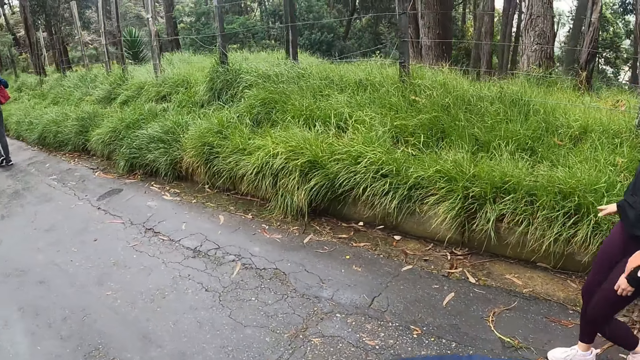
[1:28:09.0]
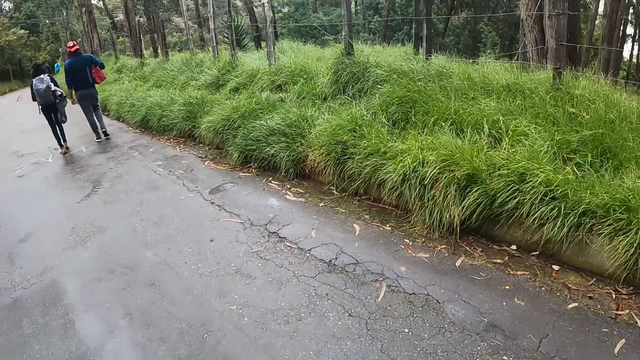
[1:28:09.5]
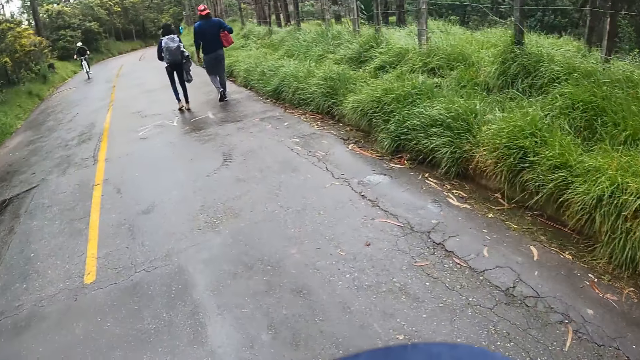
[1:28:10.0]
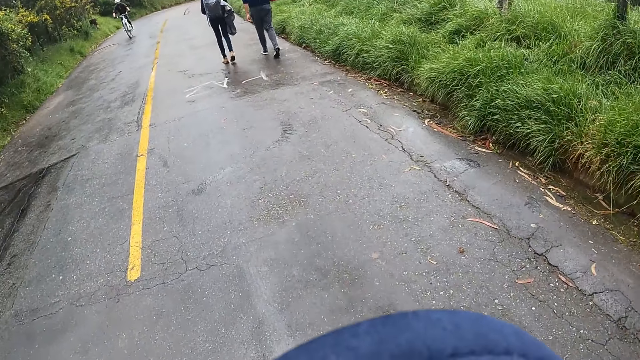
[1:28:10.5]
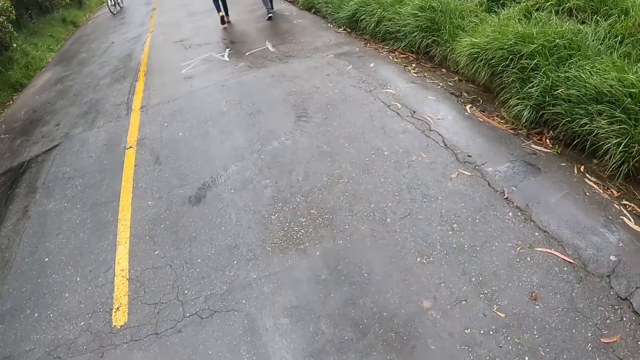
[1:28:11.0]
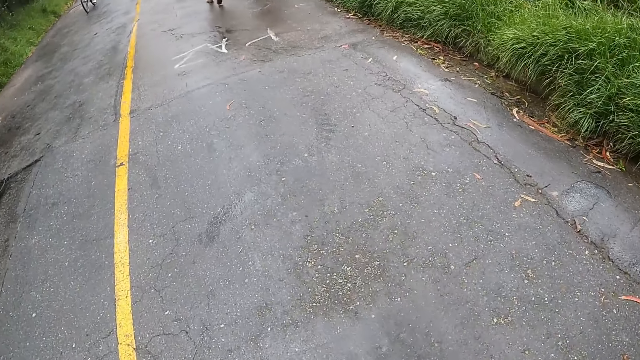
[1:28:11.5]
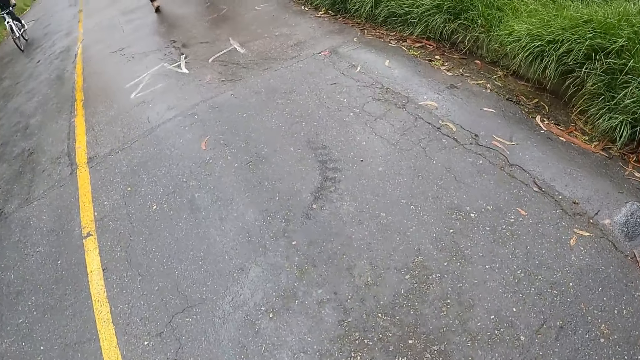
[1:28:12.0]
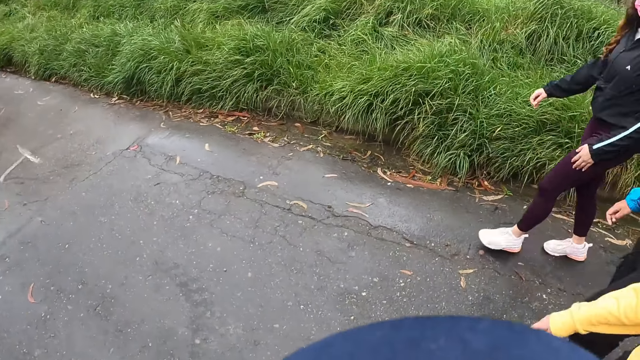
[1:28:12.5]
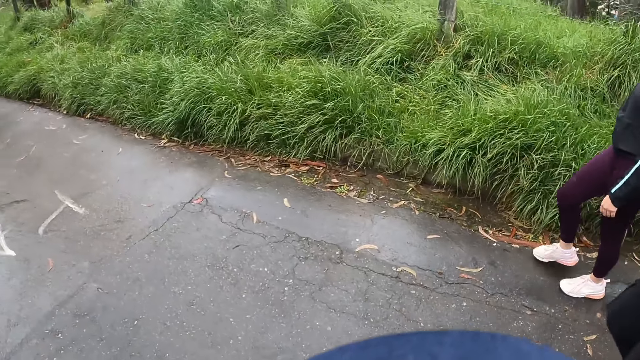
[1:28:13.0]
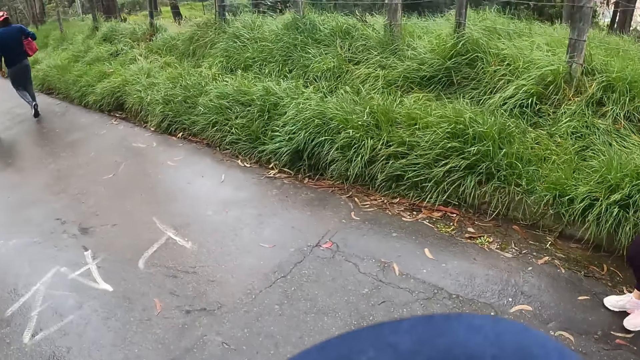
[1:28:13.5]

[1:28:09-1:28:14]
A lady moves her hands.

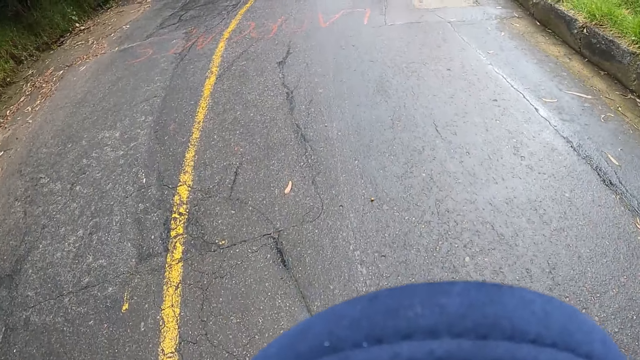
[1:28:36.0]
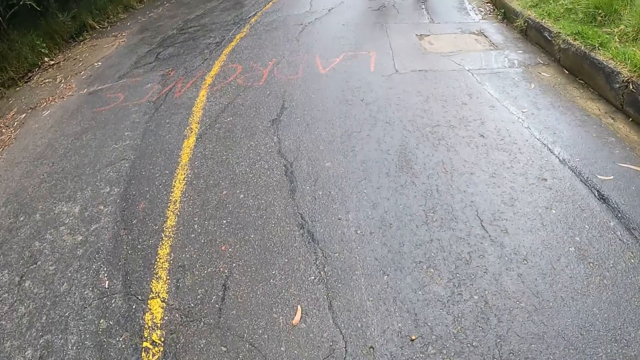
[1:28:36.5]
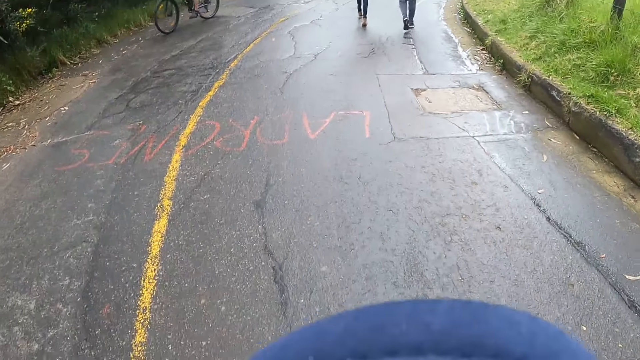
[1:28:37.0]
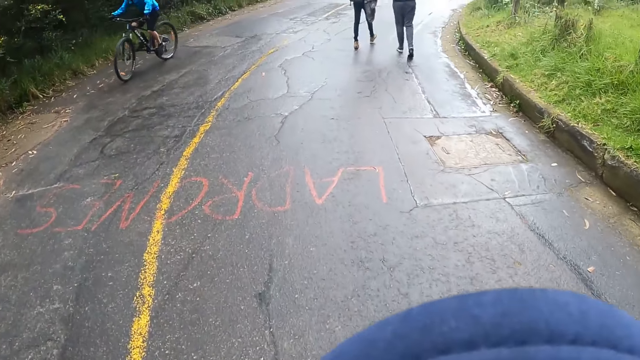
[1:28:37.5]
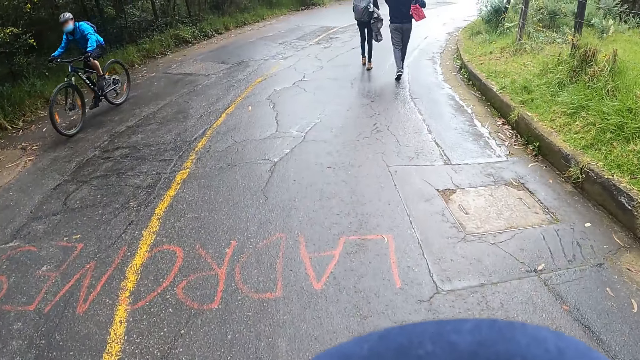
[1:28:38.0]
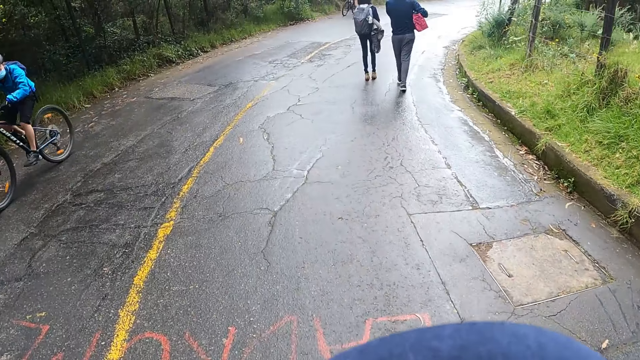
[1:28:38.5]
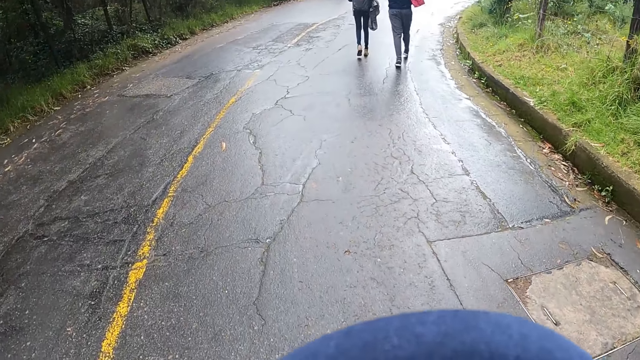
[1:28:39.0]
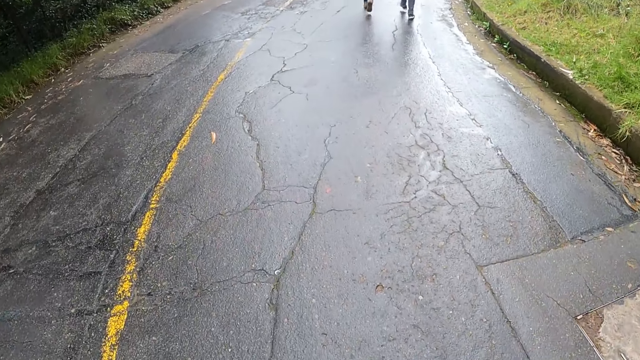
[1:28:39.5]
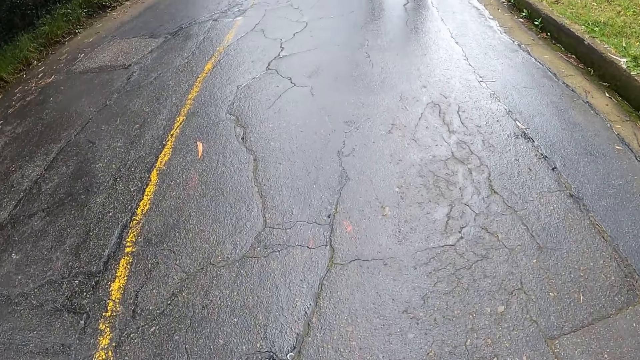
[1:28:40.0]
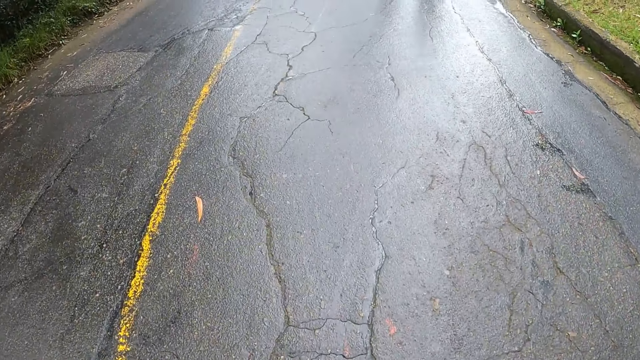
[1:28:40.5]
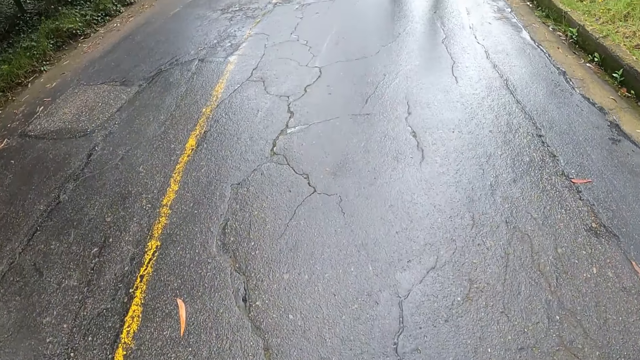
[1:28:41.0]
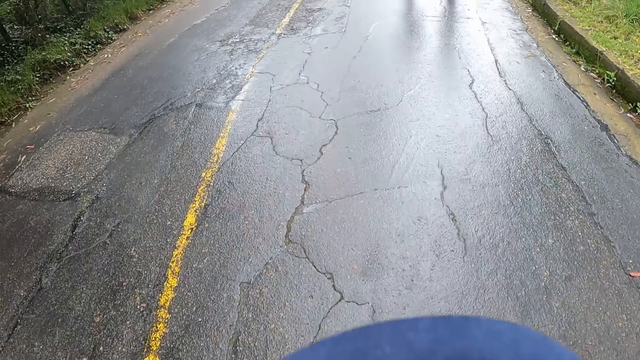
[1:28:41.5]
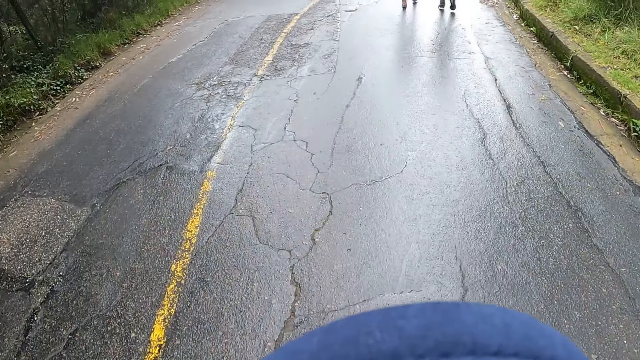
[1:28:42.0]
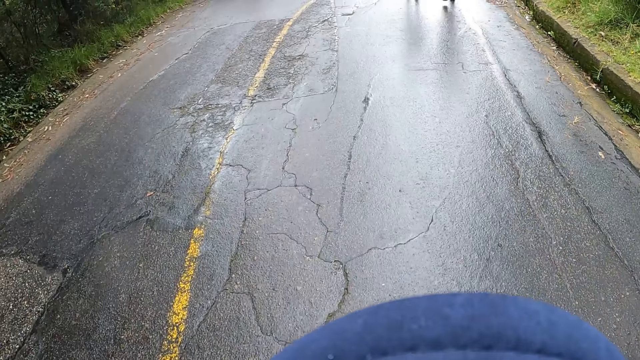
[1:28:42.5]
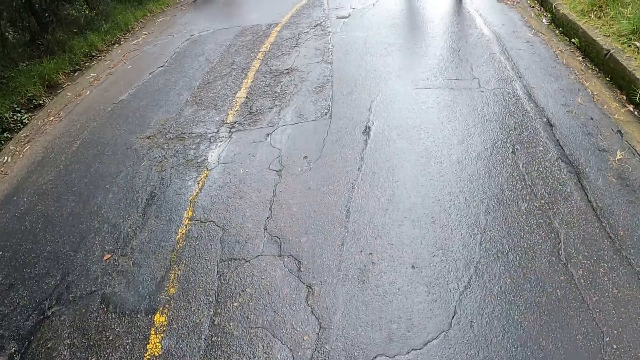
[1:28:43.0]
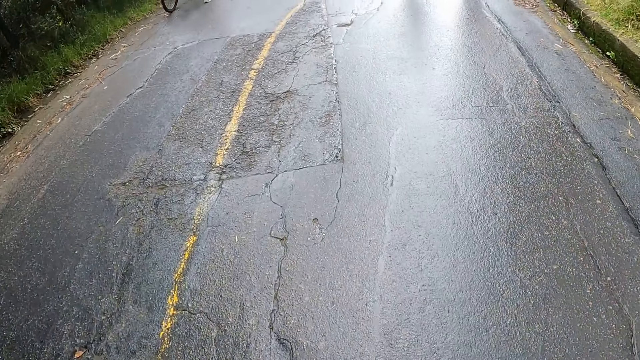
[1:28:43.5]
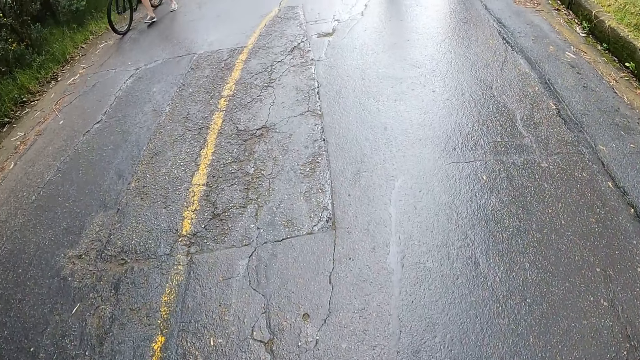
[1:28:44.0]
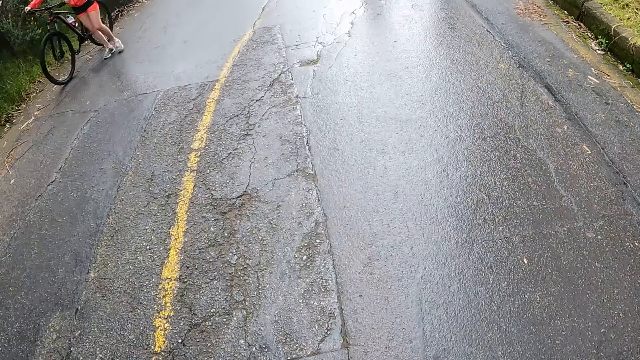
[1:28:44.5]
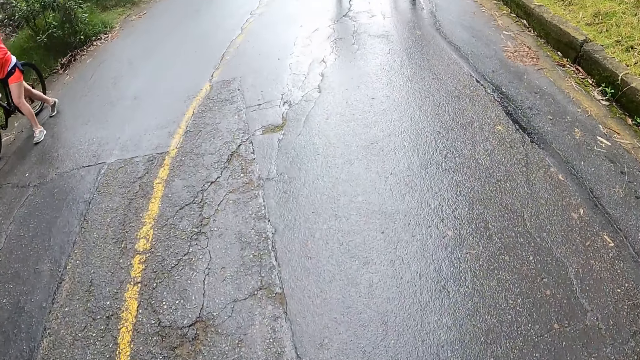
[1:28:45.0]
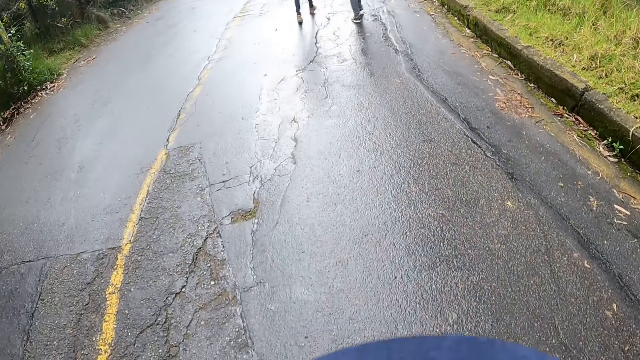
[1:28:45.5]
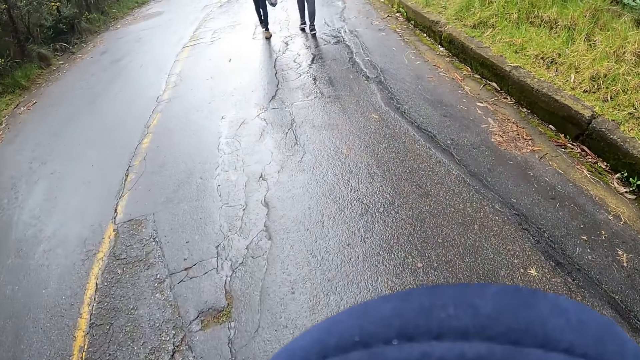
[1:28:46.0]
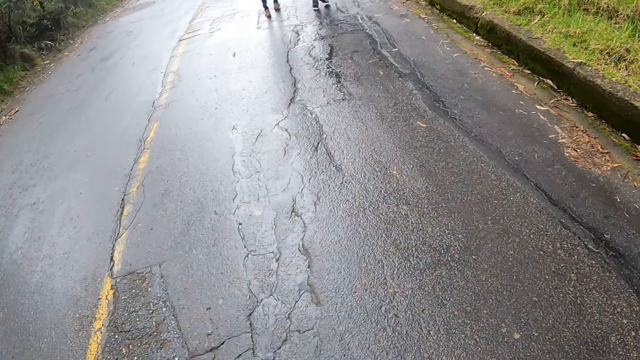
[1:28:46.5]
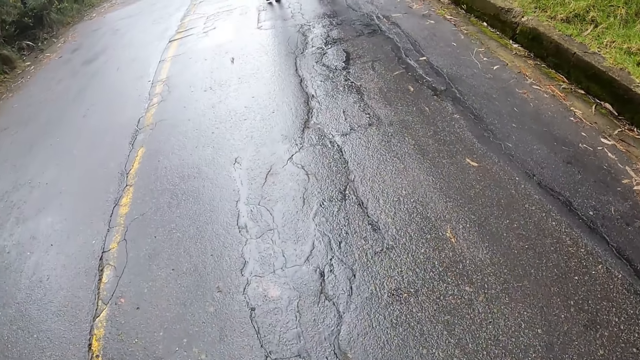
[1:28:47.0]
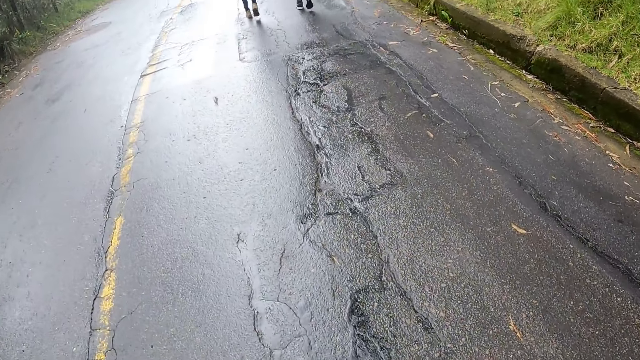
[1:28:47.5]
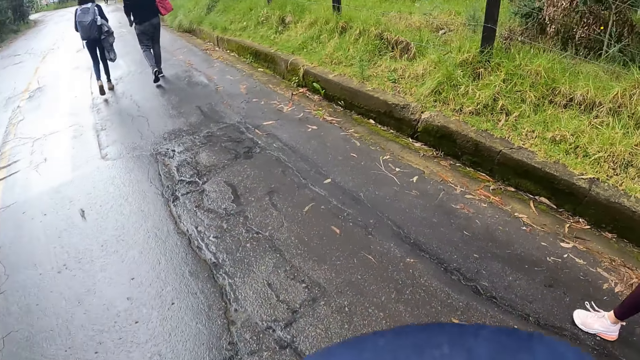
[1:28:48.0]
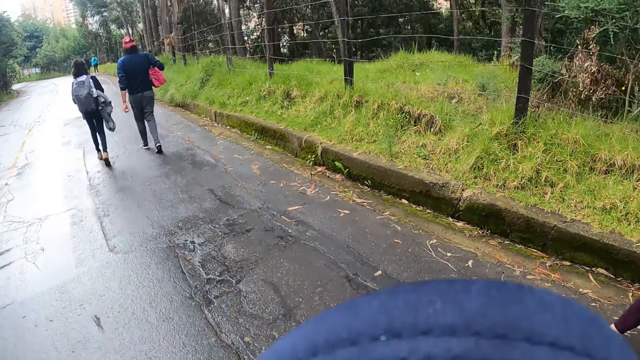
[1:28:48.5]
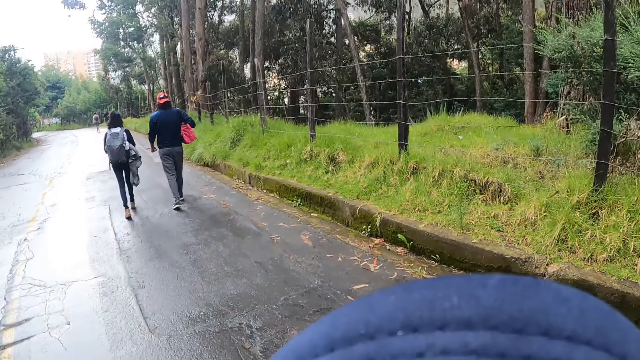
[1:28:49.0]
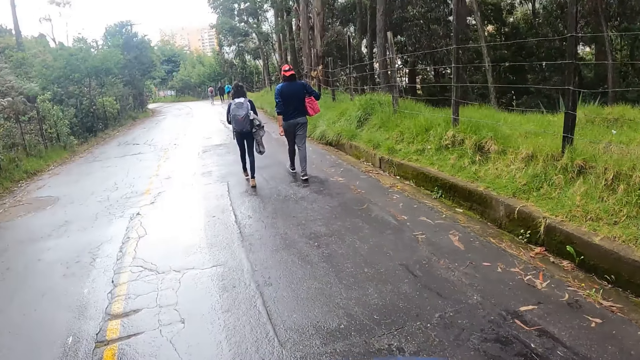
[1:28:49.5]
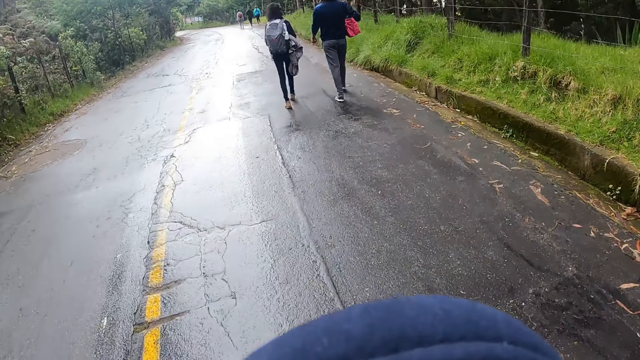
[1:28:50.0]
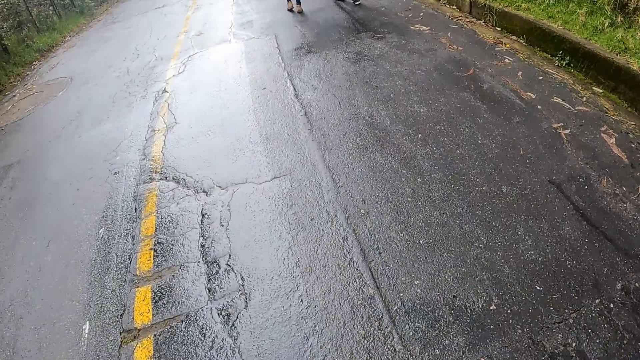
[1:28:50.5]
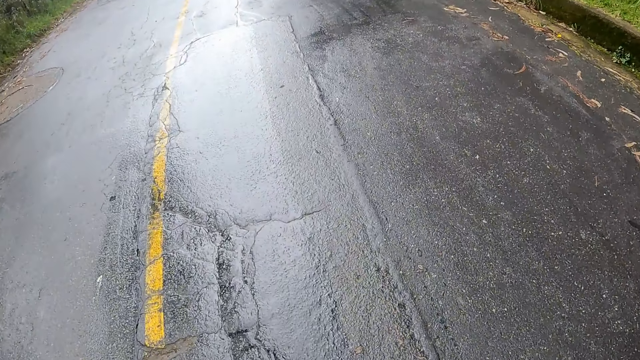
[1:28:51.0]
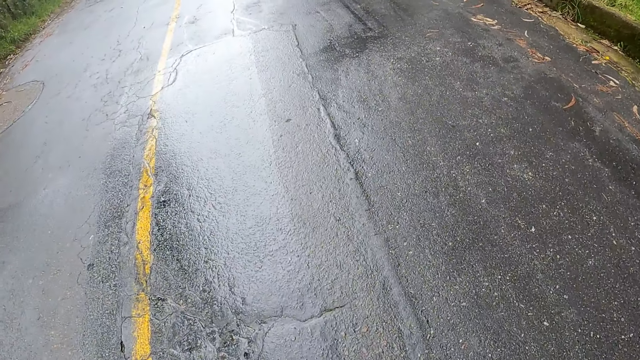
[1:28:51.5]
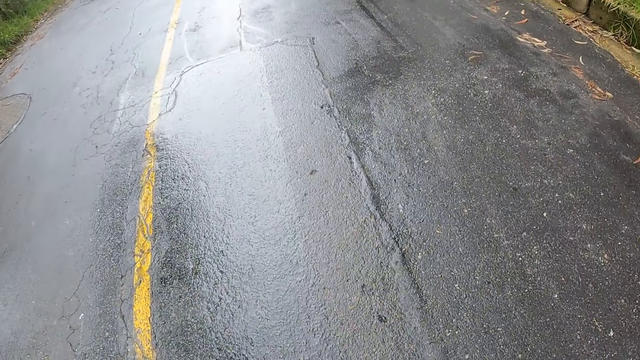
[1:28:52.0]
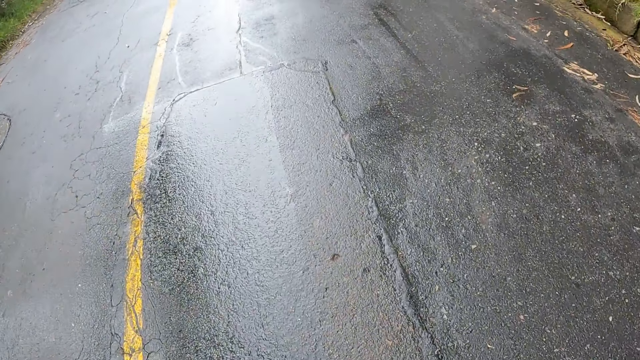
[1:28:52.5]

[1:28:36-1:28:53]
A man rides a bicycle on the road past the camera wearer. Another man pushes a bicycle on the road past the camera wearer.
